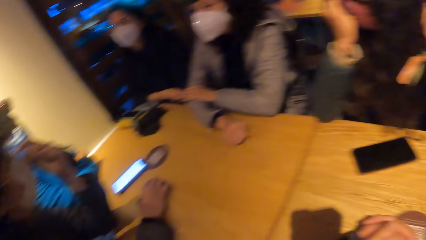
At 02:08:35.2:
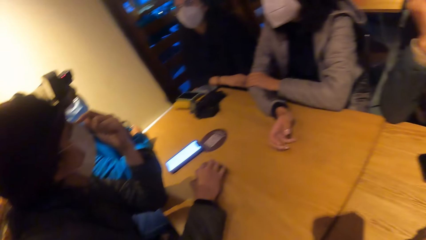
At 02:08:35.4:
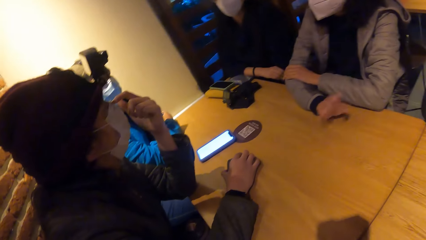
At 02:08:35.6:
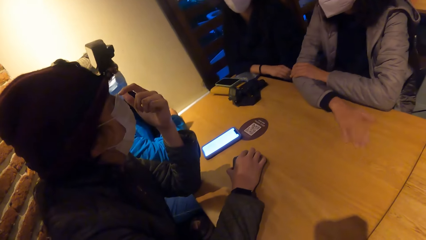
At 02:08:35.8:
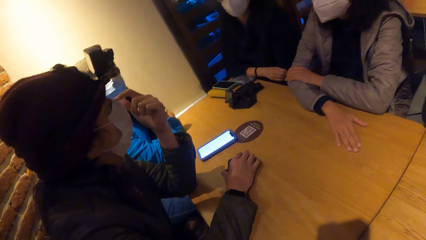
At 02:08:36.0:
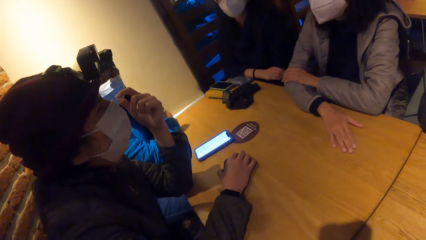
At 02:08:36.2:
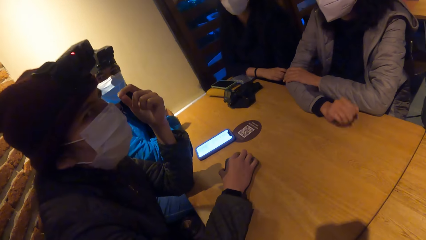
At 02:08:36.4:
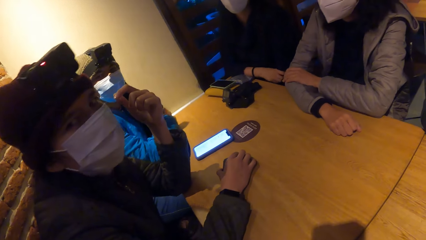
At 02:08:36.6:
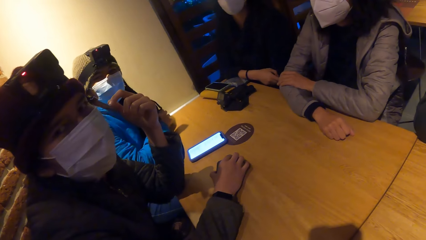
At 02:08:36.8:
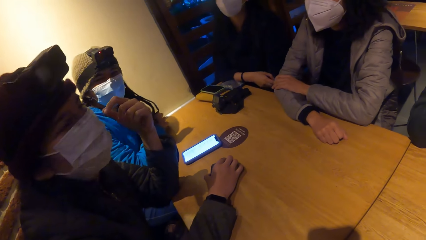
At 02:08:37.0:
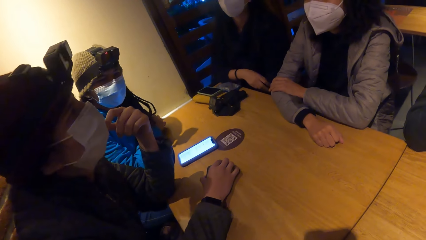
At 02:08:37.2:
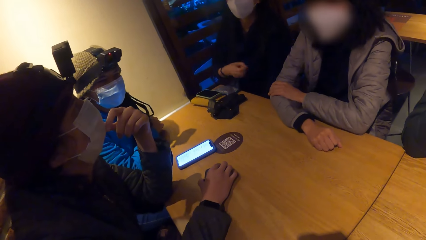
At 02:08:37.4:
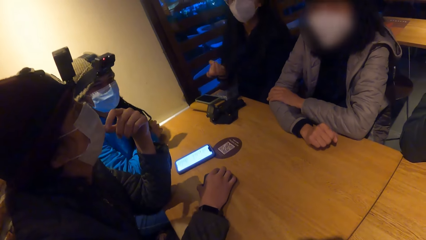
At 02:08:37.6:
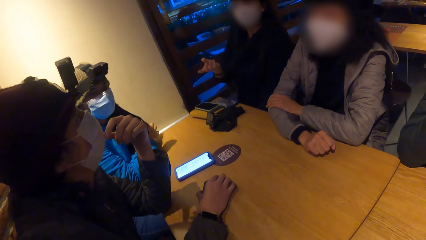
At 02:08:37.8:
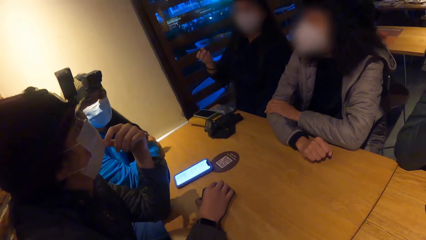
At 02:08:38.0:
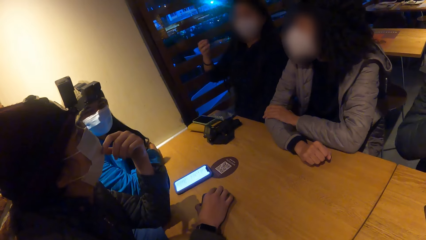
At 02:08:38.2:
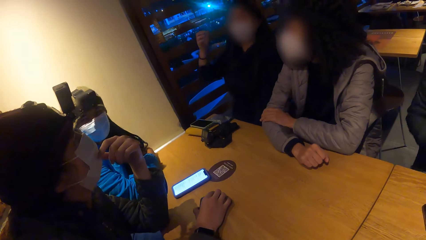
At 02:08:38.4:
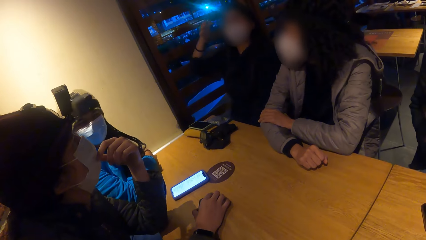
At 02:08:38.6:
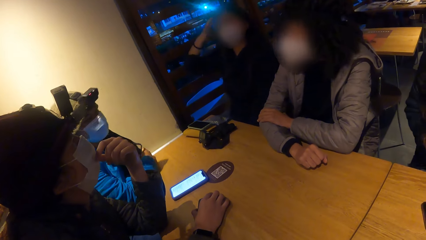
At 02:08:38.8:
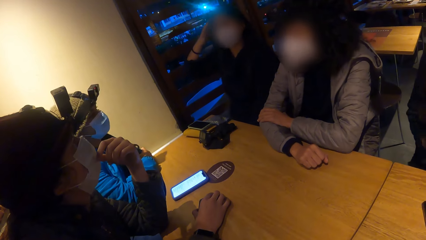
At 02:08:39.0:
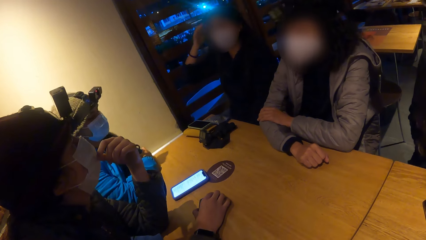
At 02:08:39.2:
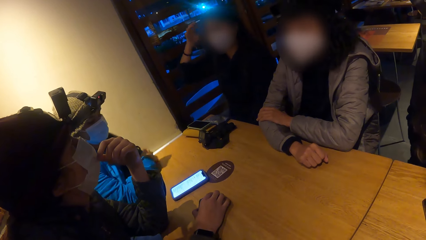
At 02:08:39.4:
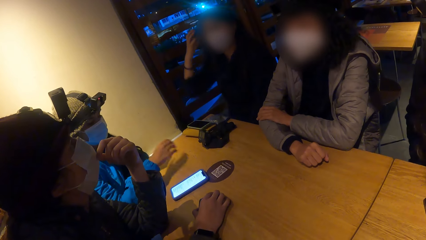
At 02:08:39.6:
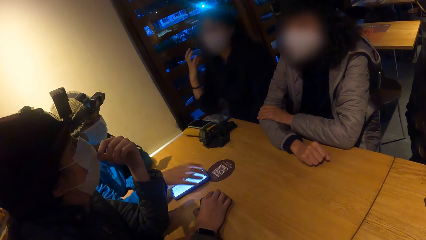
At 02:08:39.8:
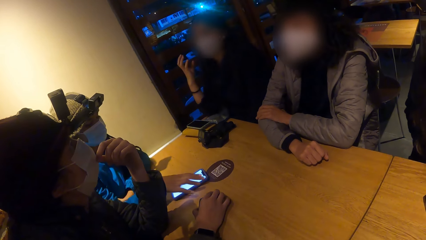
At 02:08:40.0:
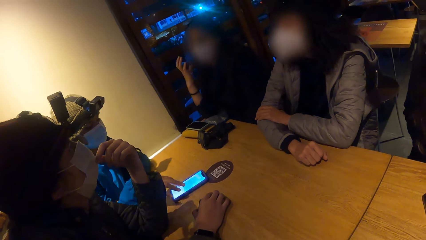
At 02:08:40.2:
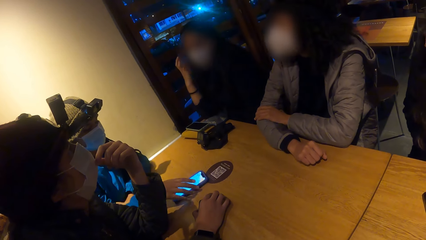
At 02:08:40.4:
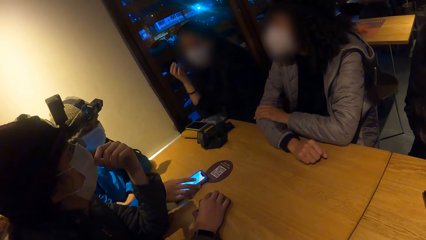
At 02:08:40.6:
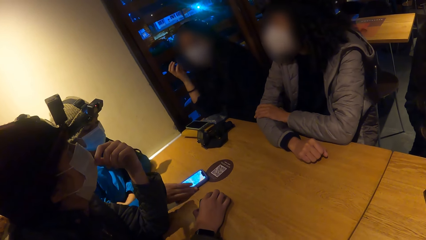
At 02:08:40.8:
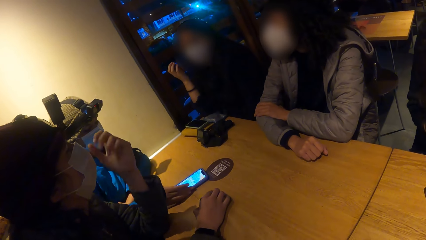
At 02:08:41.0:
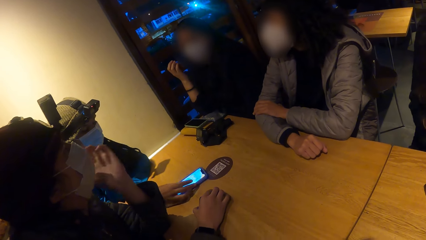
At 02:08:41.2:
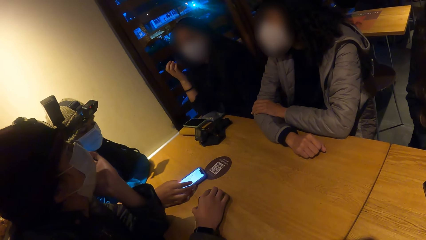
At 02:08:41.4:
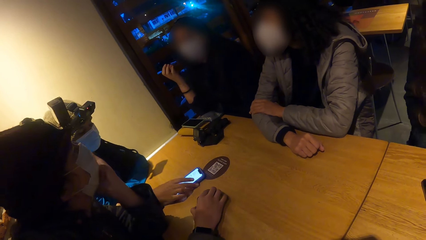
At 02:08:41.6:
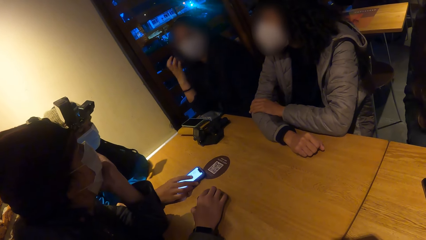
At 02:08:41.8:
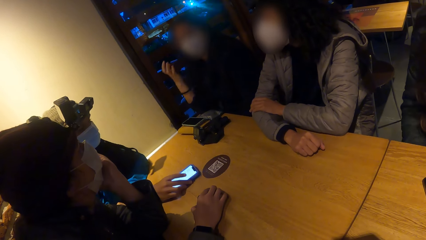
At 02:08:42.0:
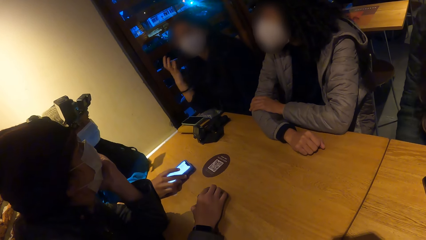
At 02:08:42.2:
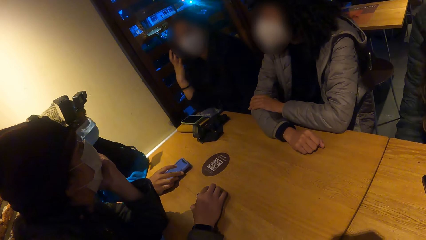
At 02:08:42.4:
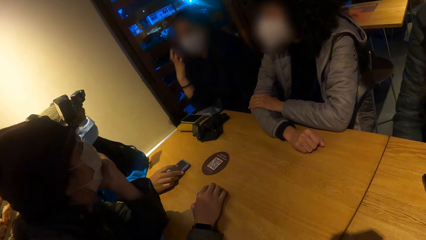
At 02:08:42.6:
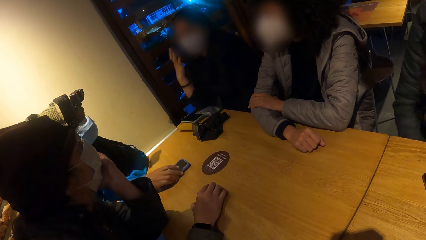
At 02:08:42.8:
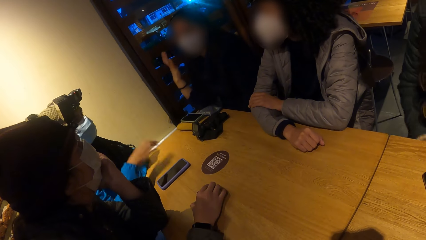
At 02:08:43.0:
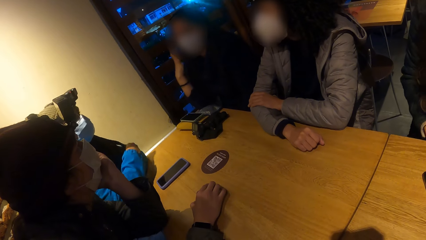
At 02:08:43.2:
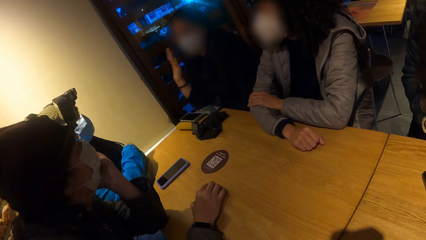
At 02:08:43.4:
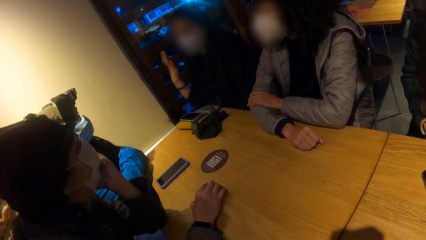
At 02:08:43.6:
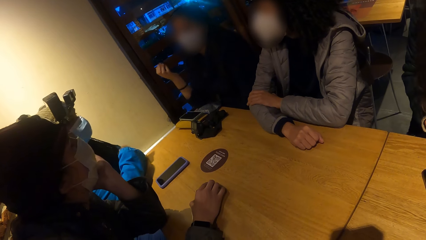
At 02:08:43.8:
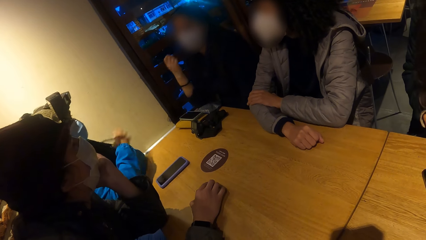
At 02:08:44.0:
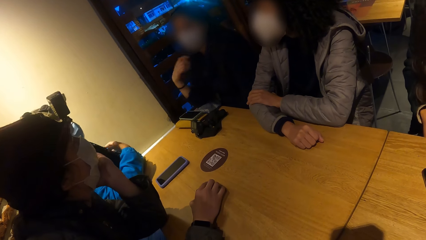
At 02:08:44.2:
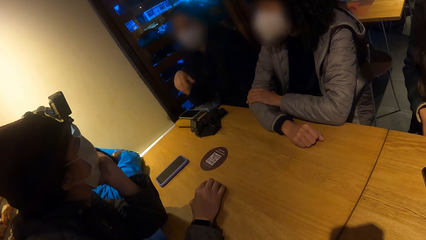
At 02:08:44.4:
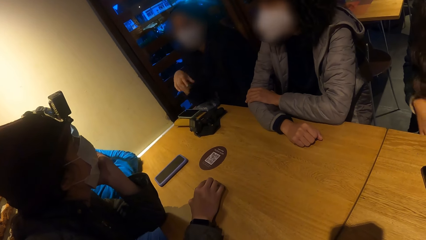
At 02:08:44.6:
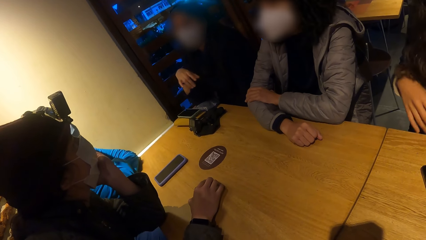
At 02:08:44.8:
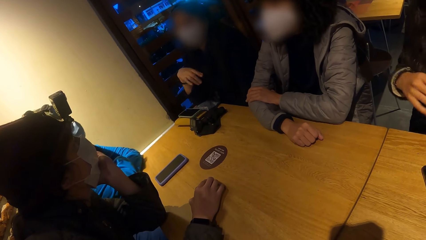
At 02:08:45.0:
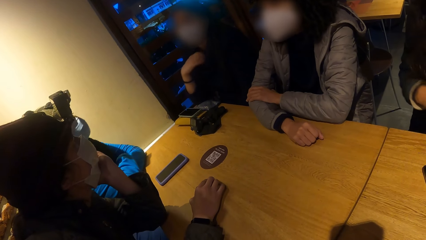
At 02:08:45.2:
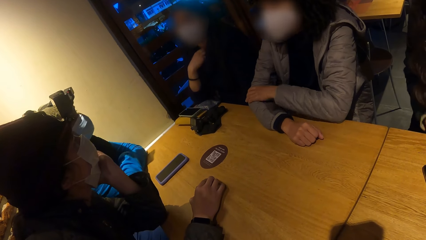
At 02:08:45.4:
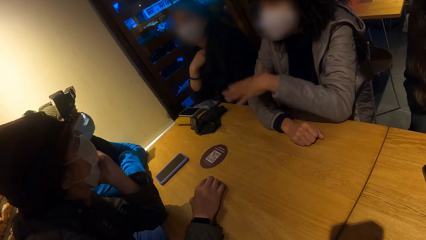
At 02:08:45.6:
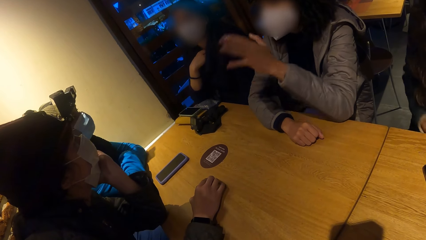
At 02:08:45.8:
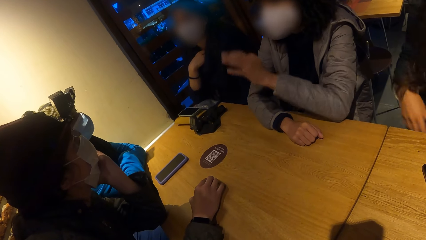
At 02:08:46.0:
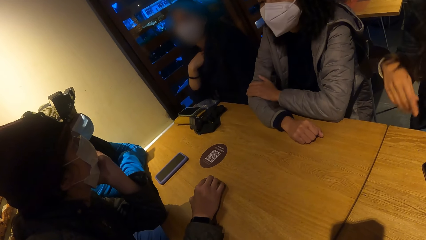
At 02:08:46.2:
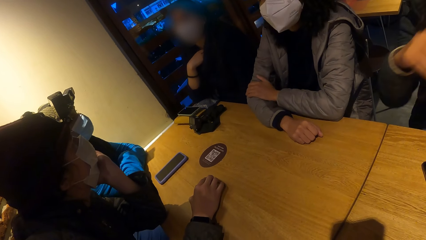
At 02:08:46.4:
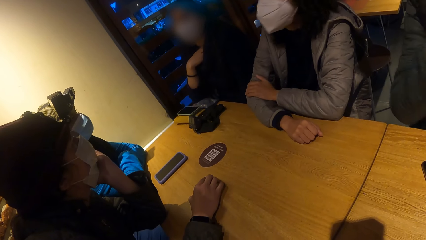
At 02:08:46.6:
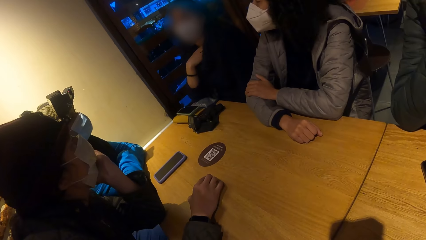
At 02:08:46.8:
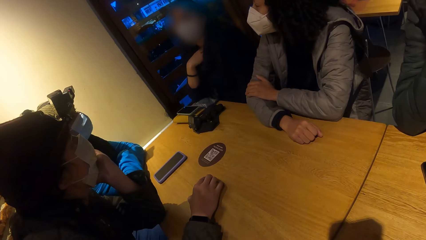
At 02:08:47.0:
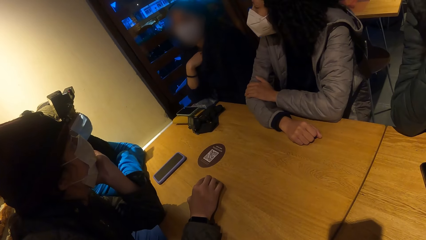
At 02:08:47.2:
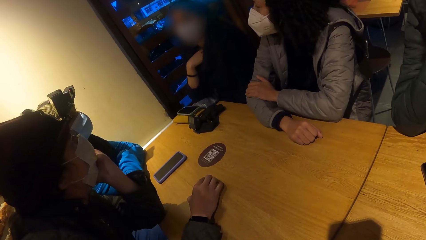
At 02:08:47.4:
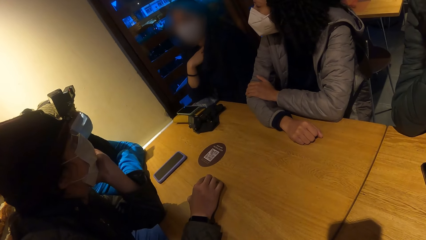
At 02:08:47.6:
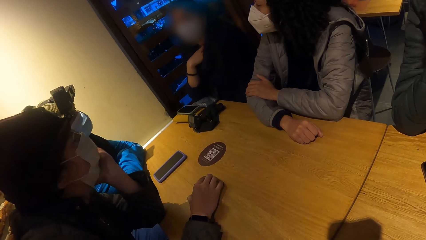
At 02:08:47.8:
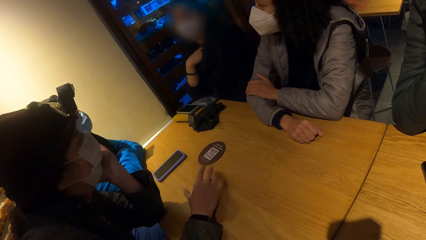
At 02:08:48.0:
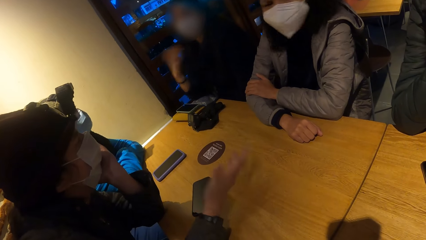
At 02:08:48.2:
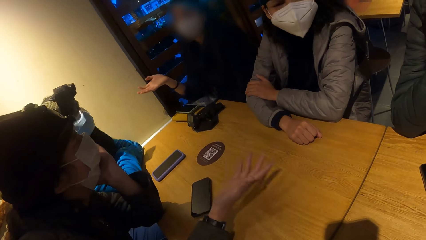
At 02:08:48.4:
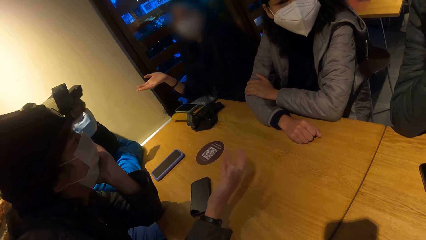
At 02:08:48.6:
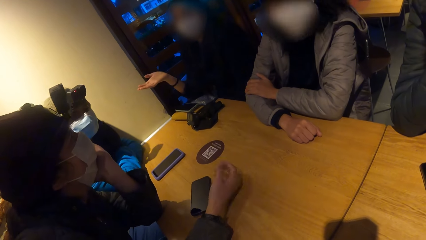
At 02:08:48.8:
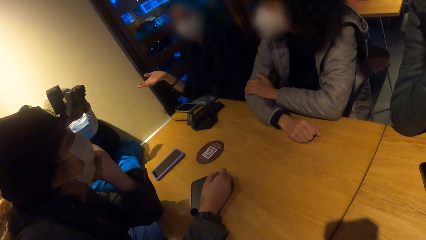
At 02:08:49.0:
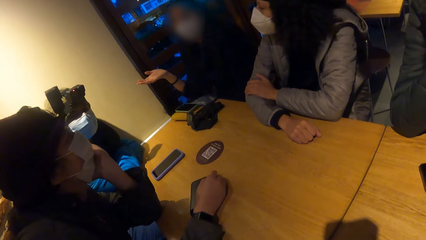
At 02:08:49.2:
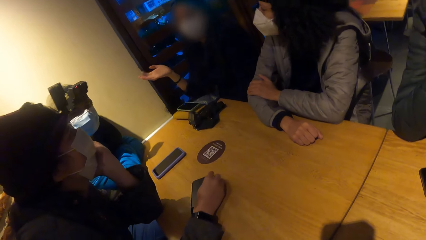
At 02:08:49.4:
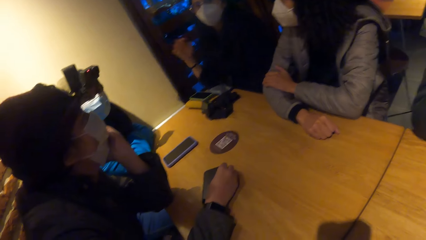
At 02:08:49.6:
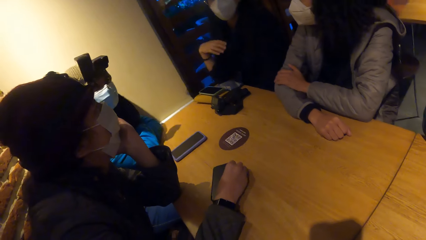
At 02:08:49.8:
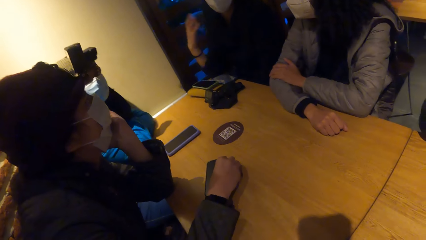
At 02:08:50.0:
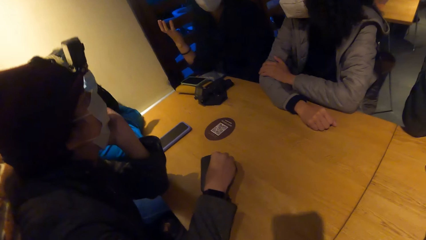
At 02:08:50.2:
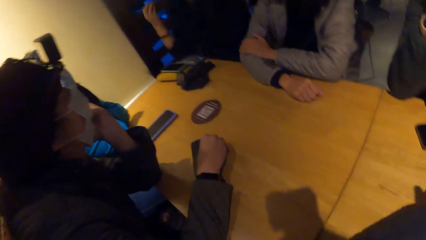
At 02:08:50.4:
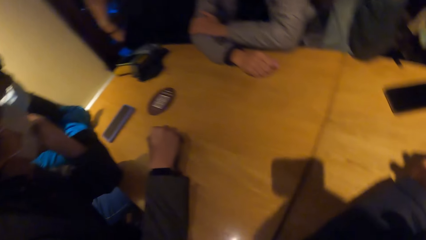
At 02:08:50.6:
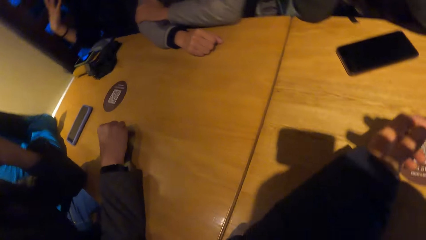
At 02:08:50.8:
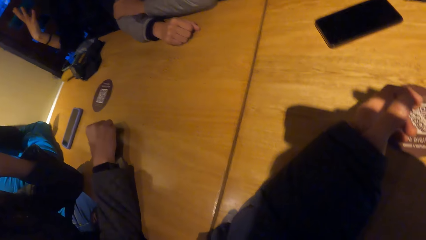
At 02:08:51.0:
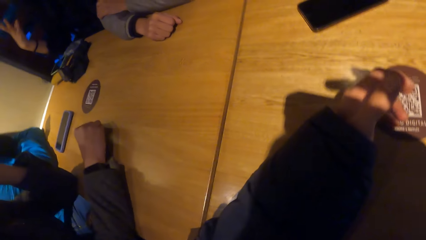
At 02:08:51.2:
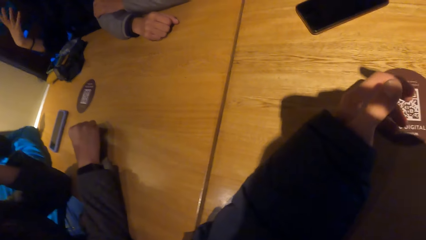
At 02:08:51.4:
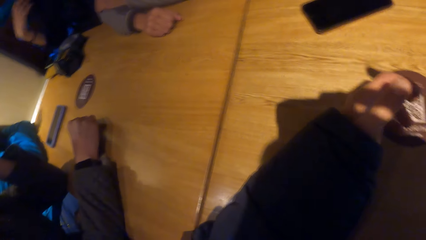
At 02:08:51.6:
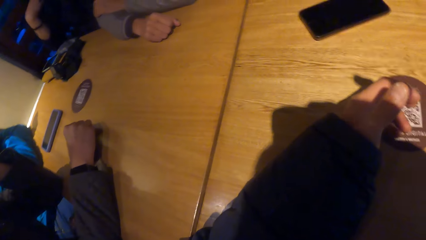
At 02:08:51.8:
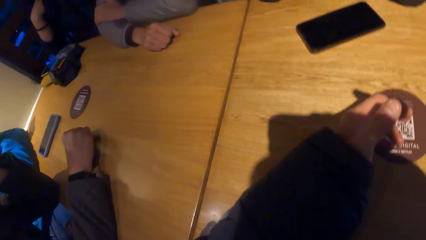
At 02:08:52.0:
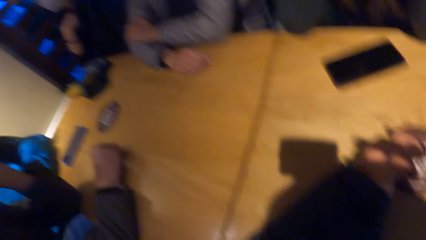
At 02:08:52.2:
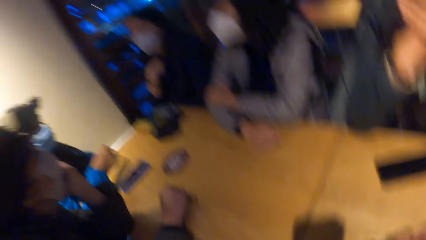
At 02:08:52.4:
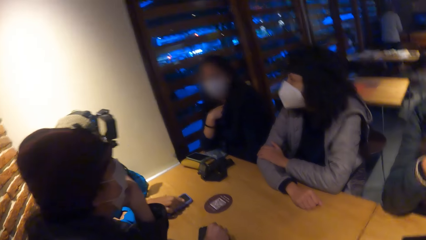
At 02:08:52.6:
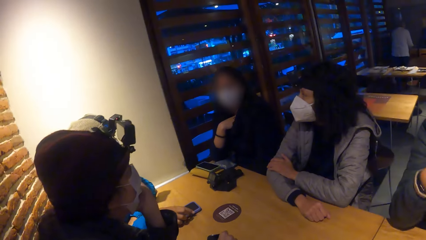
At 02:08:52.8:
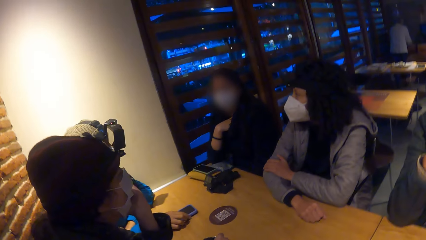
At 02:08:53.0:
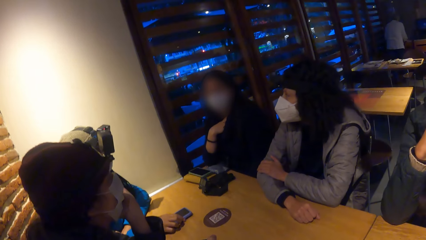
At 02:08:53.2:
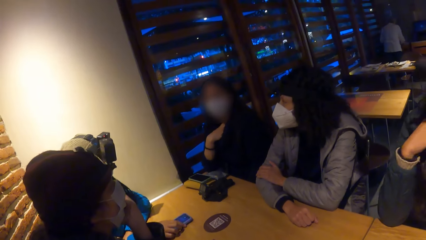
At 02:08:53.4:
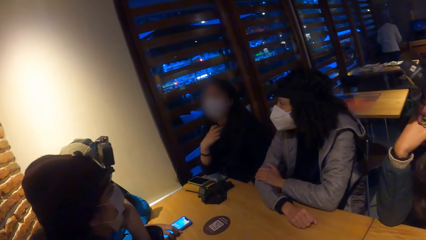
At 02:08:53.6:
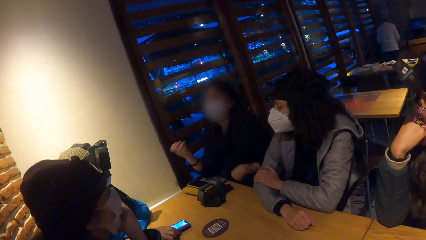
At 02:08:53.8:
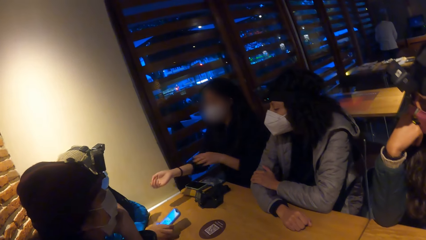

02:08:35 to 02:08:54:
A woman scrolls through a phone on the table with her right hand. The camera wearer interacts with a group of people at the table. The woman picks up the phone from the table and drops the phone on the table. Another woman sways her left hand. Two other women sway their right hands. The camera wearer looks around. They hold both hands on the table. They look around.
